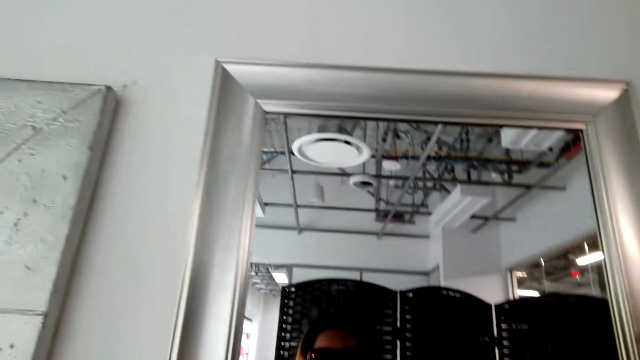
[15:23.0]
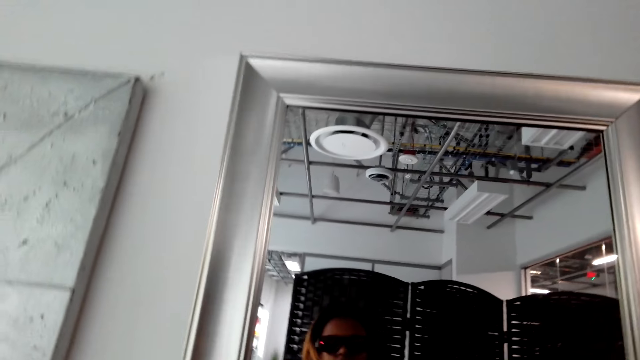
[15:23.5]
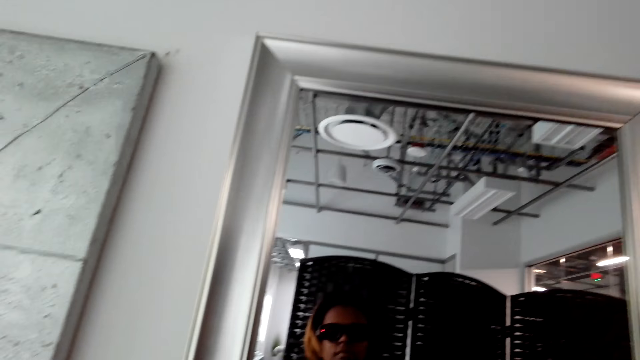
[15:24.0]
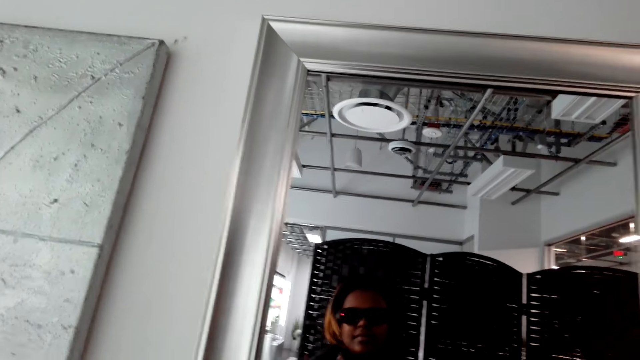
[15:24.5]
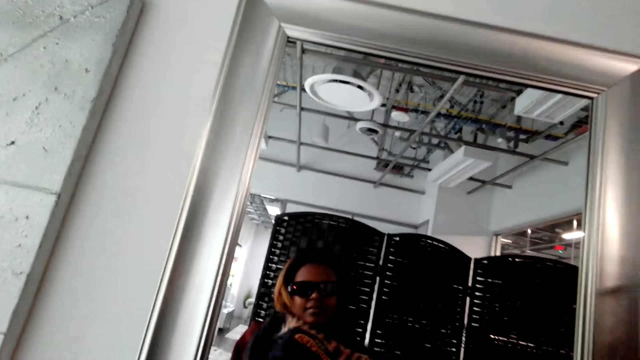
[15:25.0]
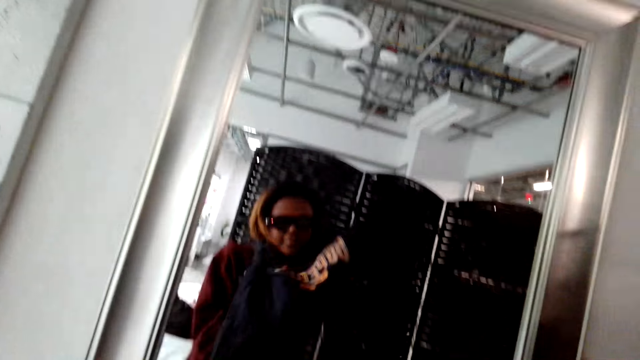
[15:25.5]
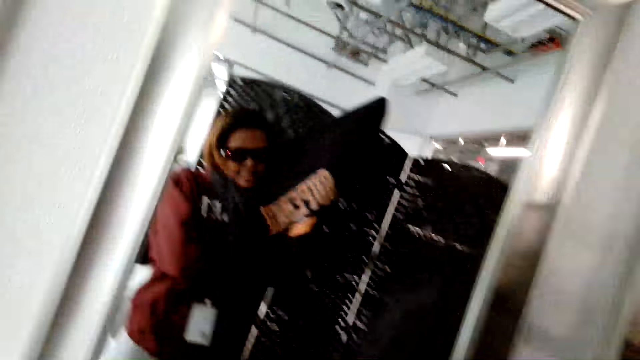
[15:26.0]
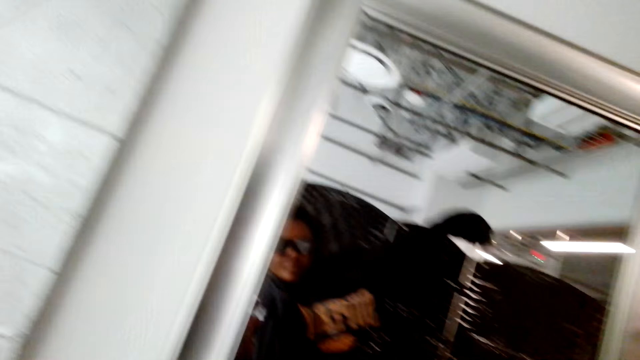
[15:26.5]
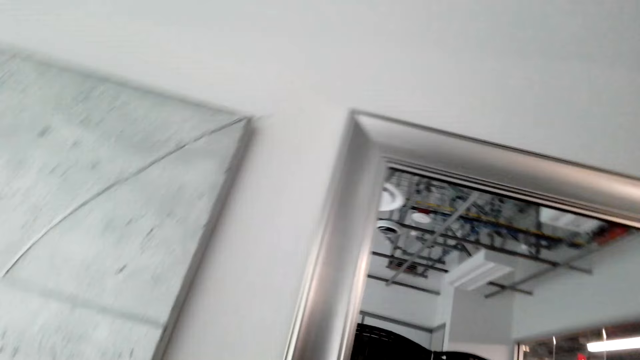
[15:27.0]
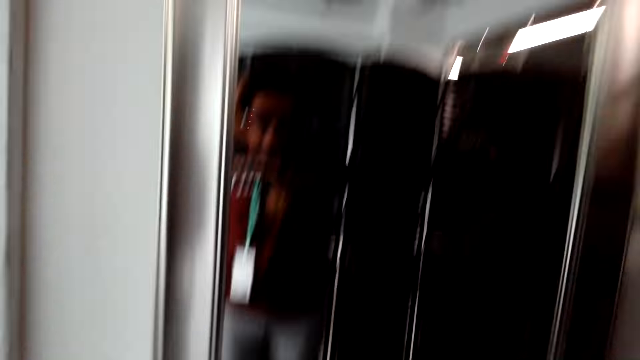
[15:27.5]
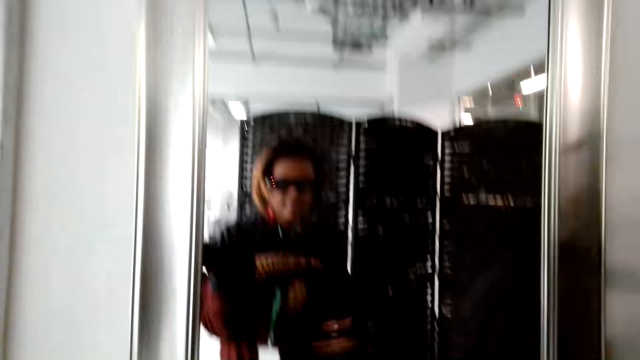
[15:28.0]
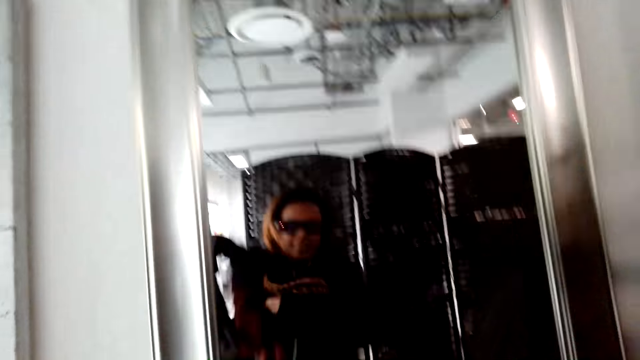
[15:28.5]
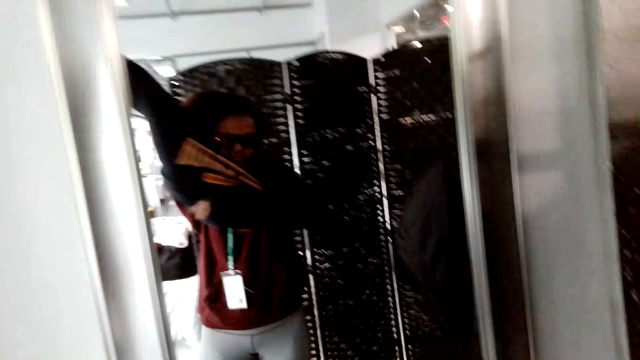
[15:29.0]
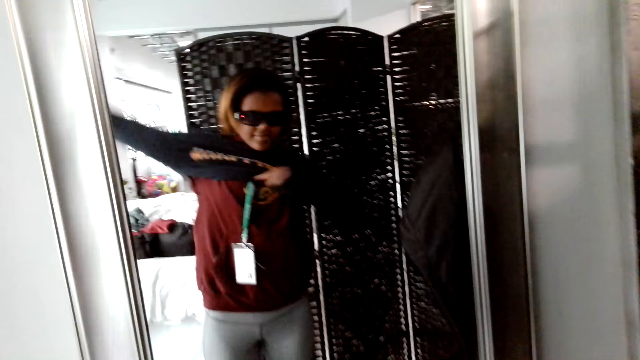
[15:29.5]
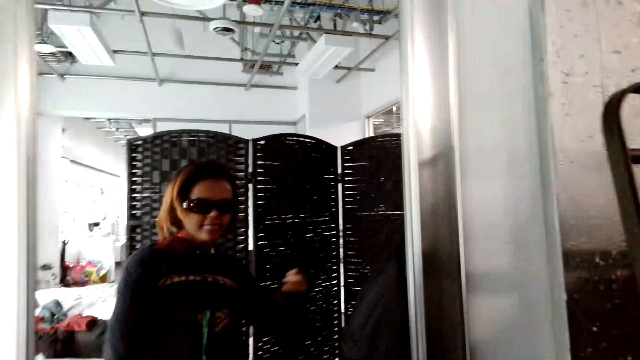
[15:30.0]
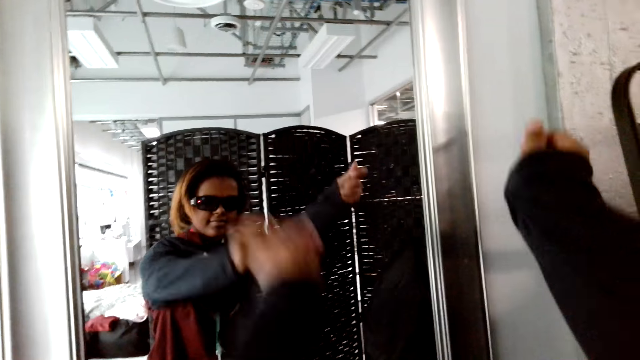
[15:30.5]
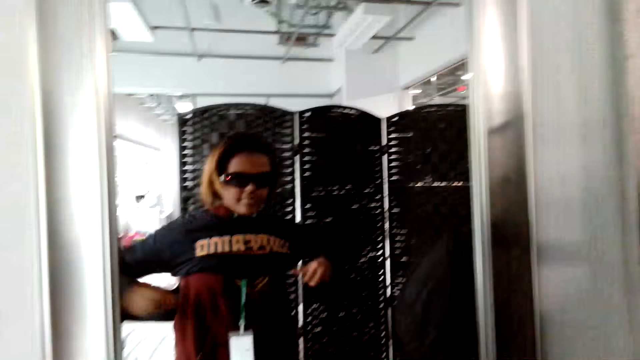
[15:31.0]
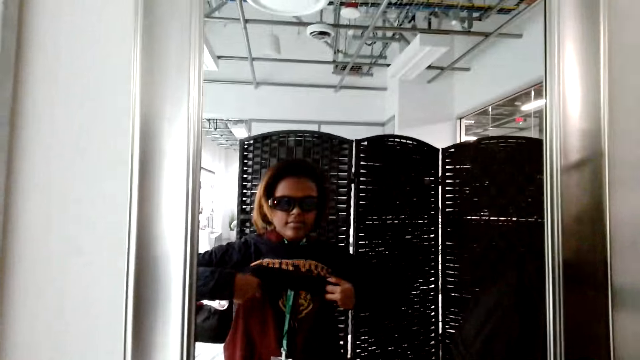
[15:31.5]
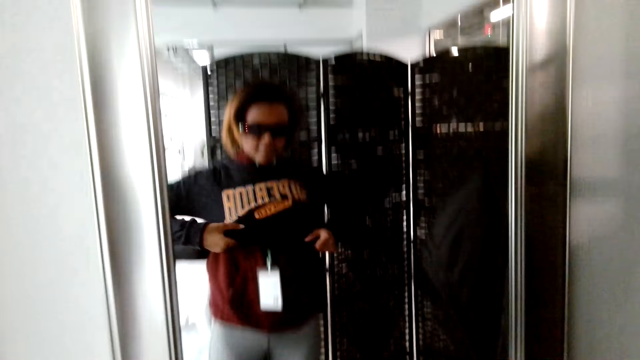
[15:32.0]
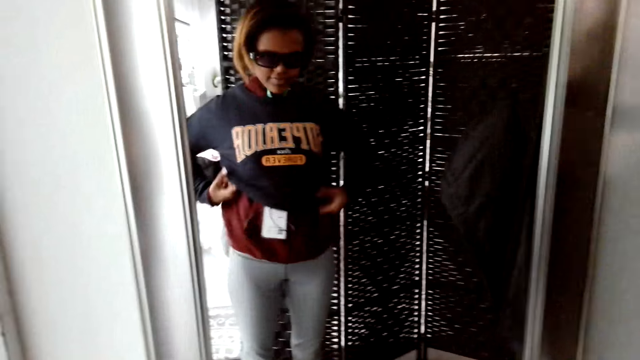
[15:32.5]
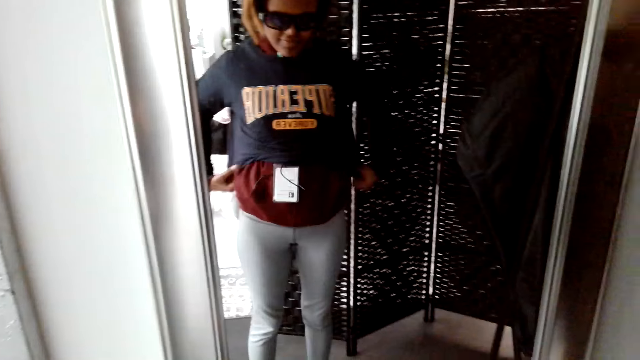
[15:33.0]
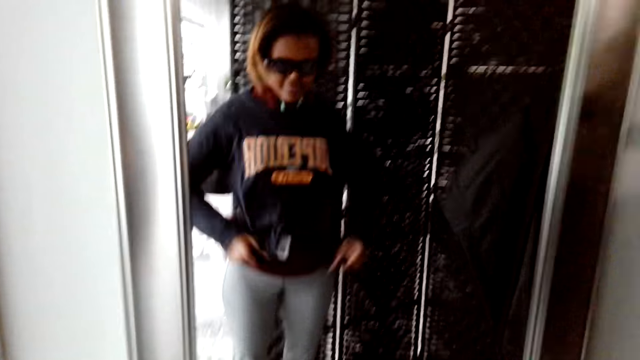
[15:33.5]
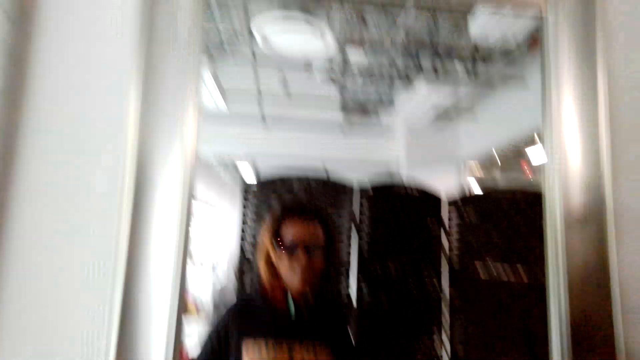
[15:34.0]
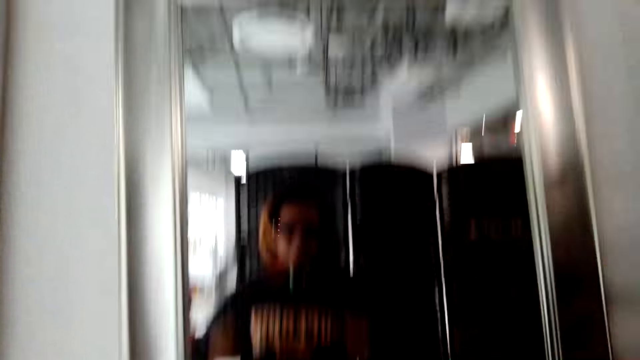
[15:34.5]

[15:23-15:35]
The camera wearer moves around. They wear the cloth. They move around.

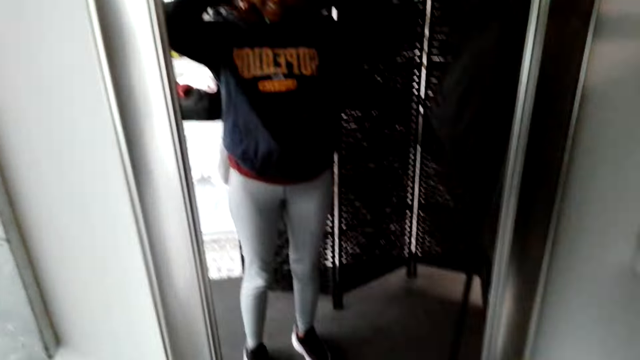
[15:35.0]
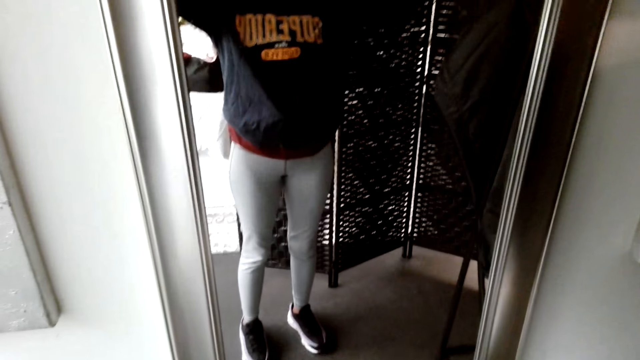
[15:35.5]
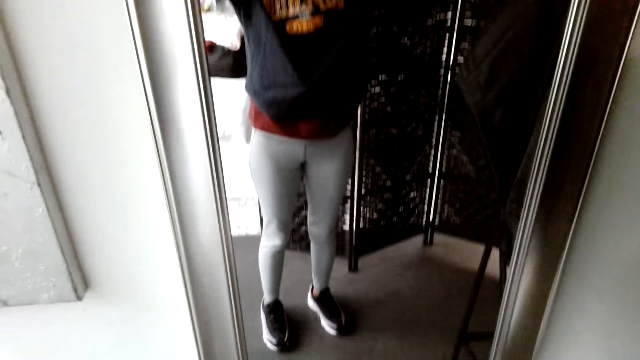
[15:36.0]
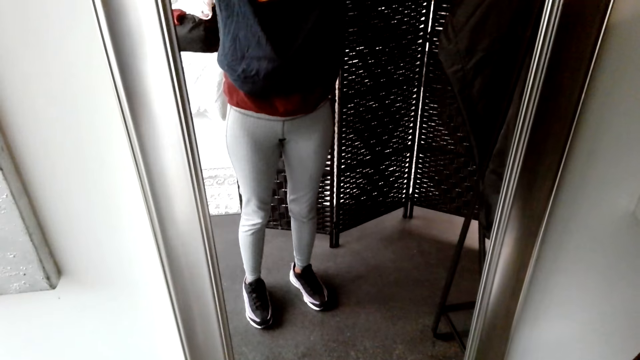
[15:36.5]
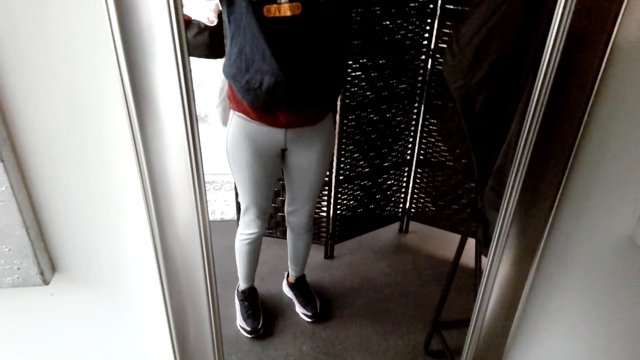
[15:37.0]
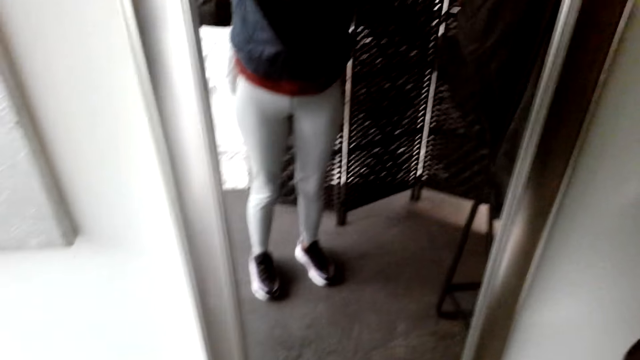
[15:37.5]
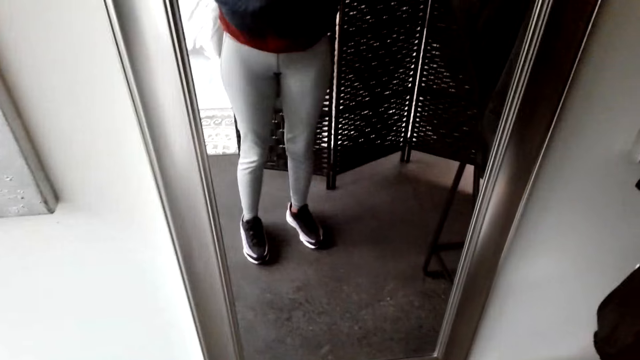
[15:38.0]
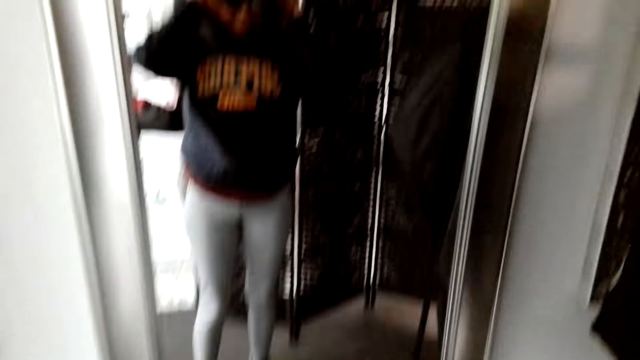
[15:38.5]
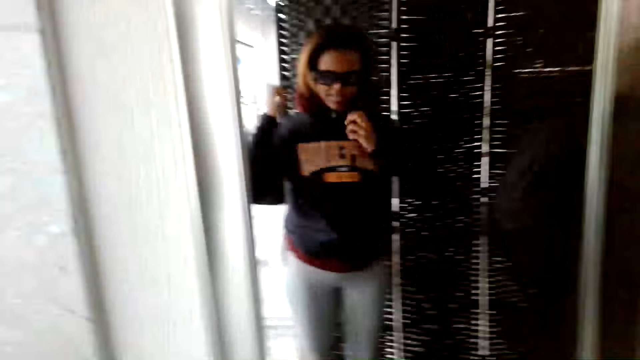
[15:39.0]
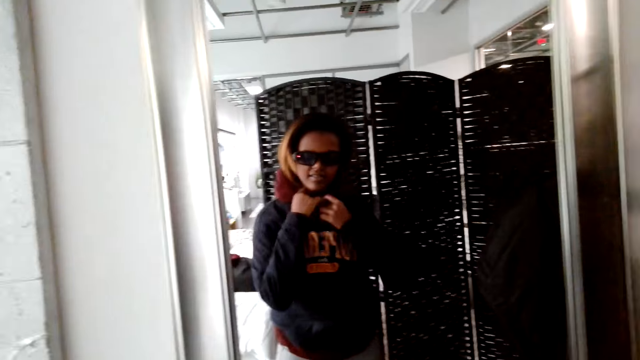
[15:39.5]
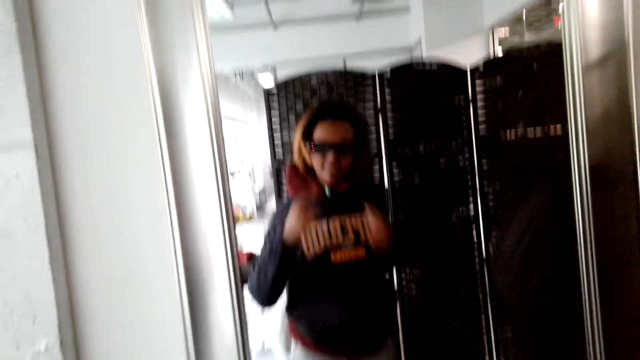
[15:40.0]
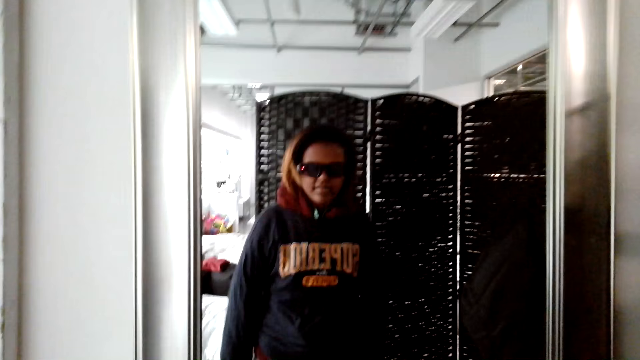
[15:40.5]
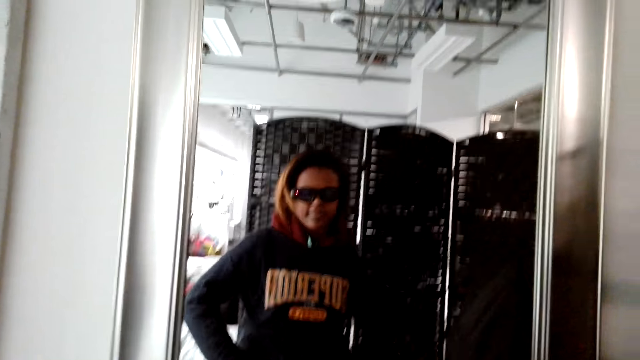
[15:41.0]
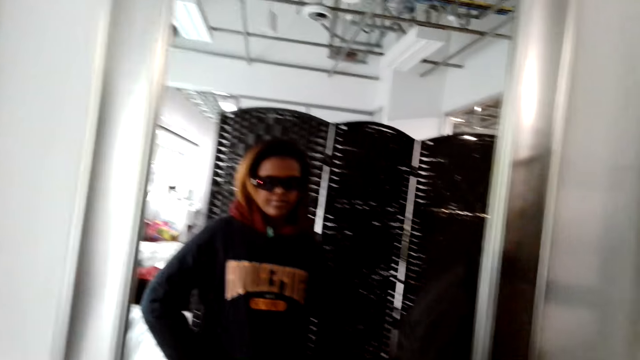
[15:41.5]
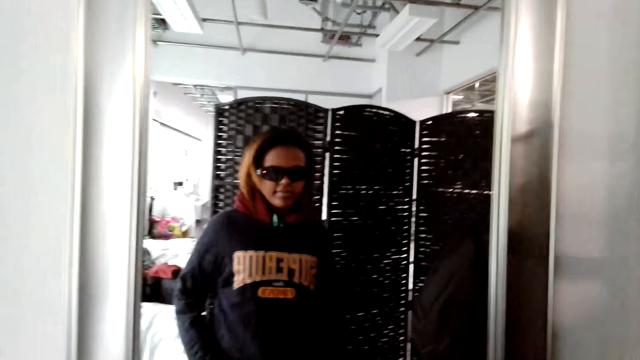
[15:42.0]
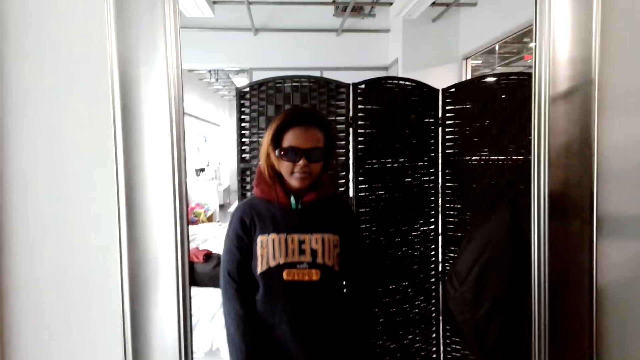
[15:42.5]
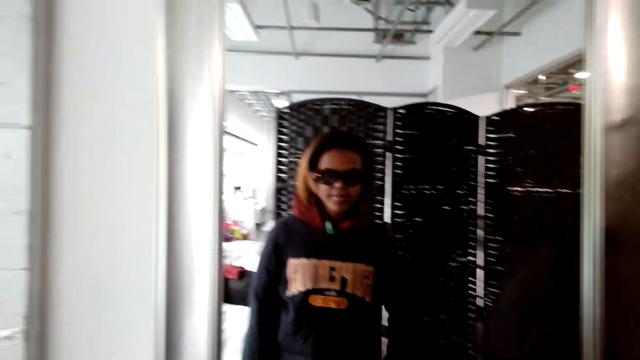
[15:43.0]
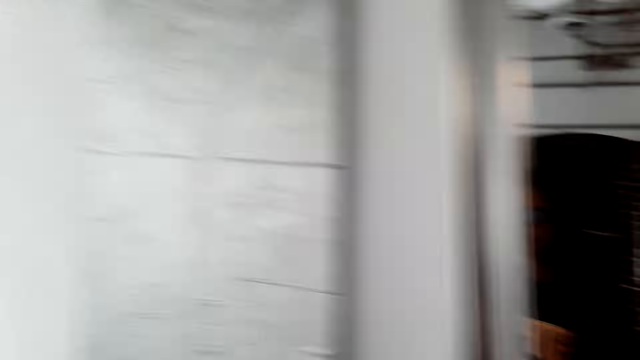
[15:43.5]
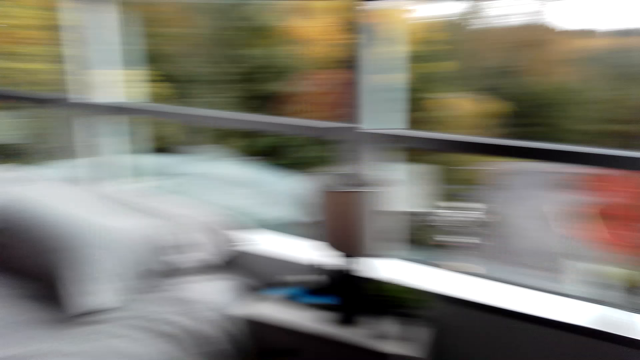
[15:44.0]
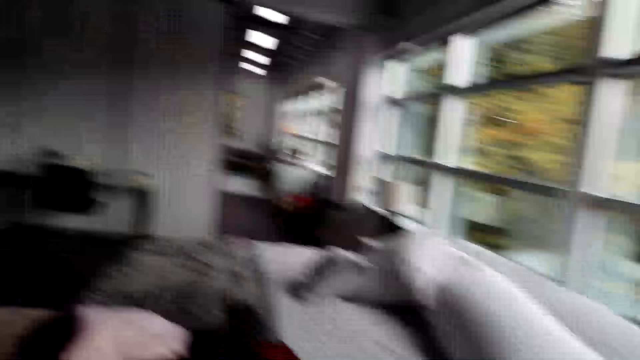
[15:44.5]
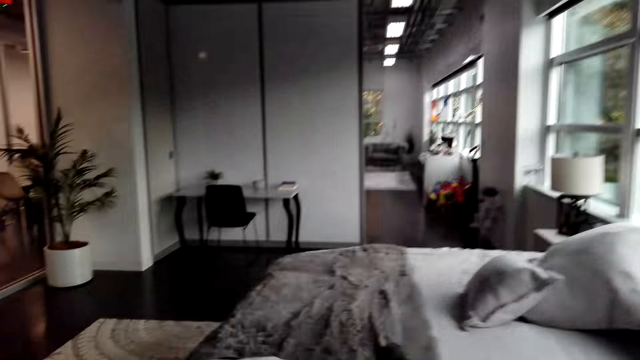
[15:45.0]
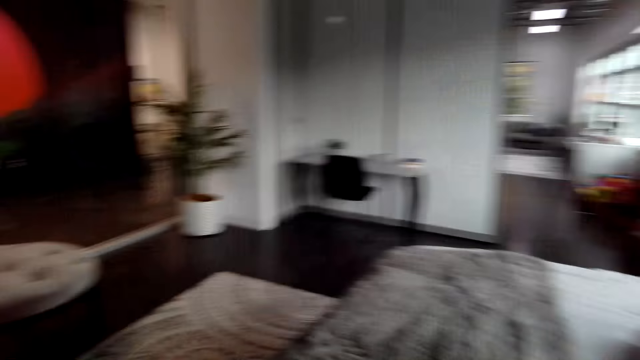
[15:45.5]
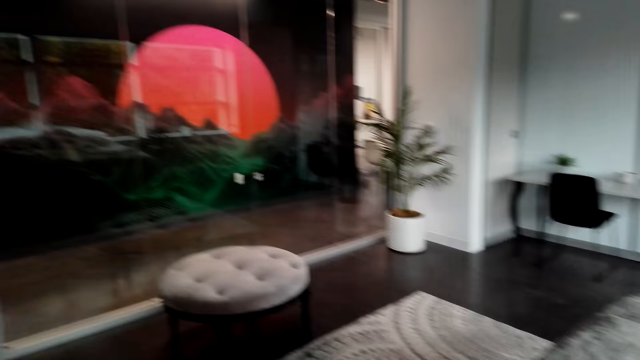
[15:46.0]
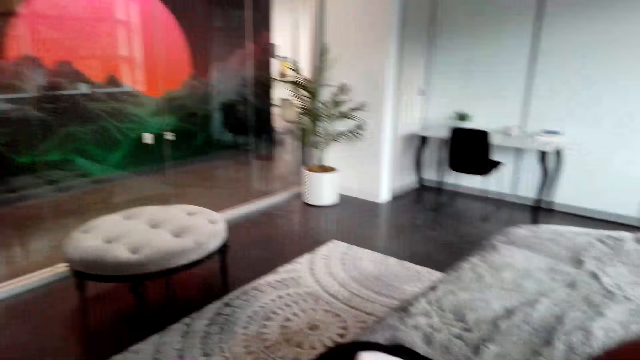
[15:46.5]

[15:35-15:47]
The camera wearer looks at herself in the mirror. She adjusts the sweater. She steps forward. She moves around.
